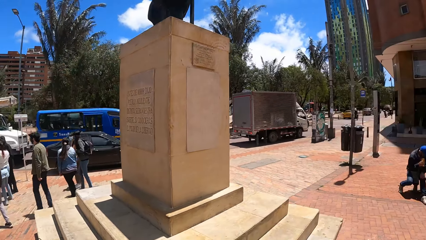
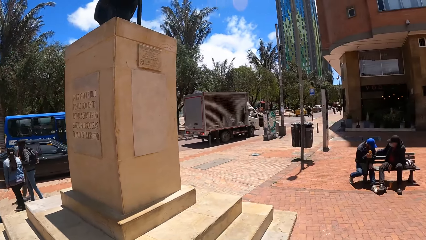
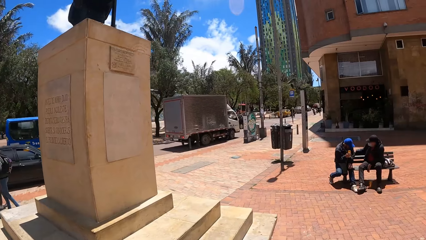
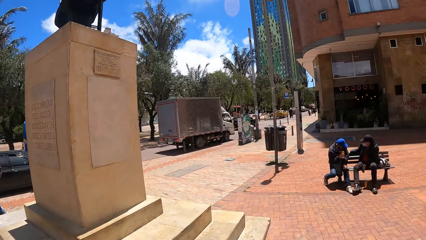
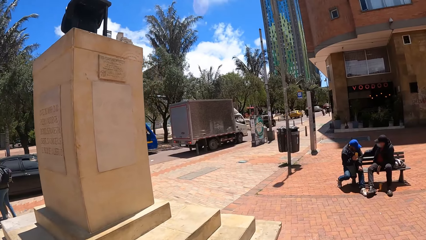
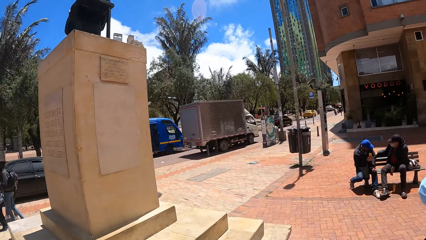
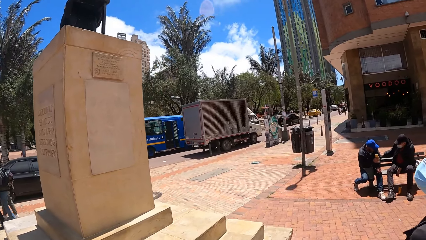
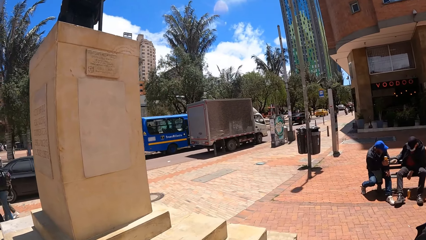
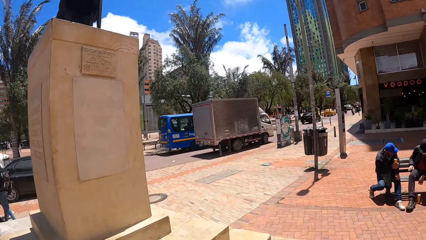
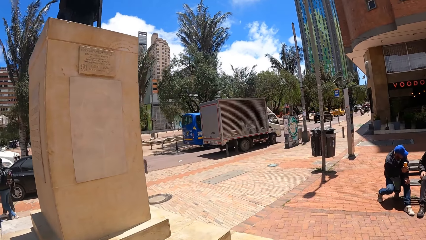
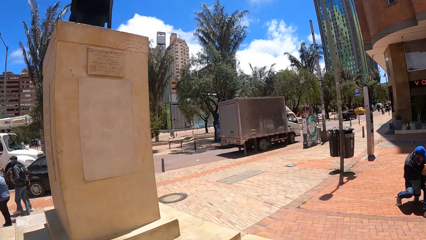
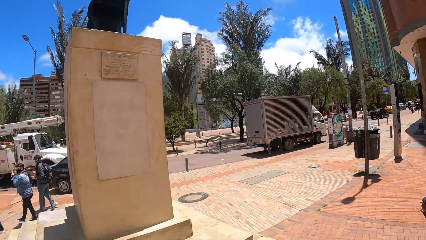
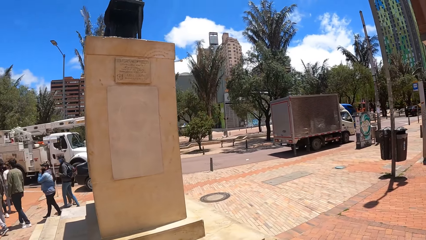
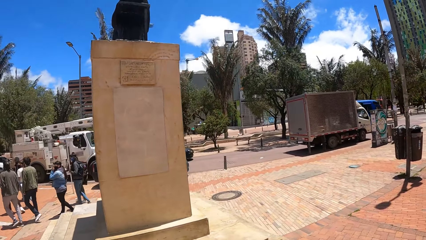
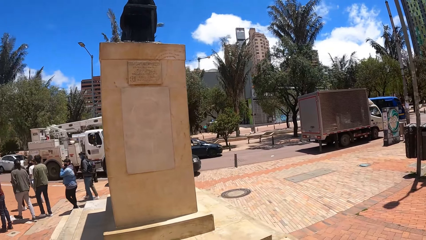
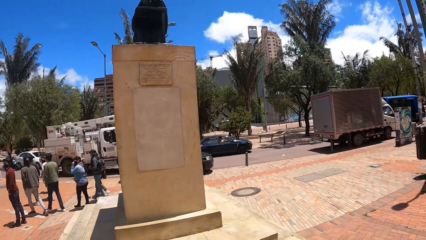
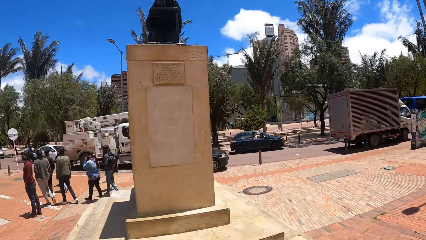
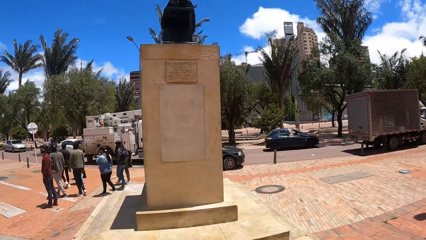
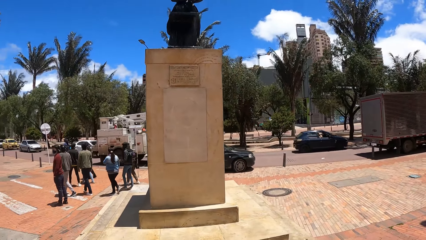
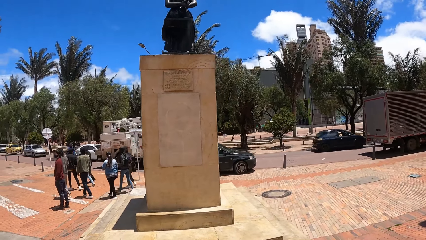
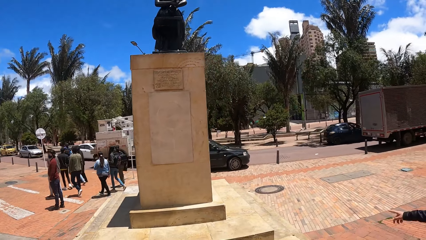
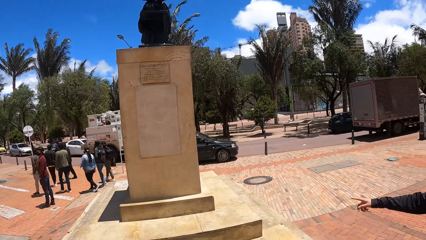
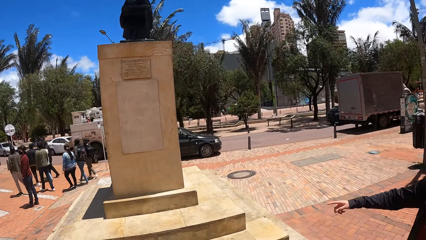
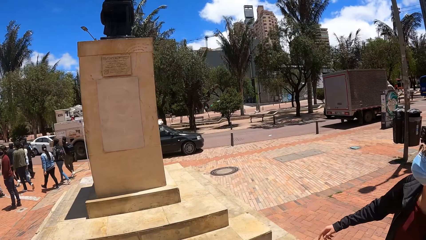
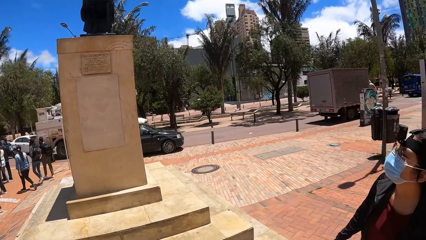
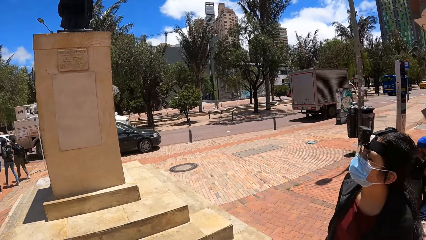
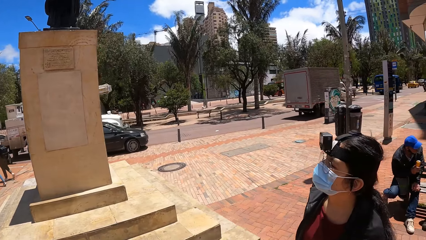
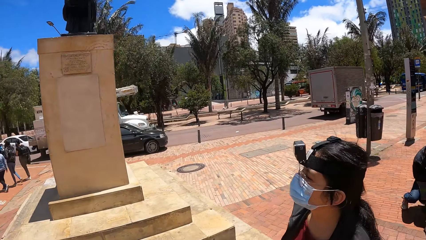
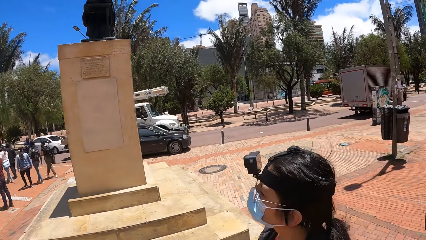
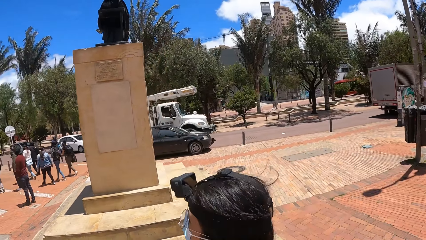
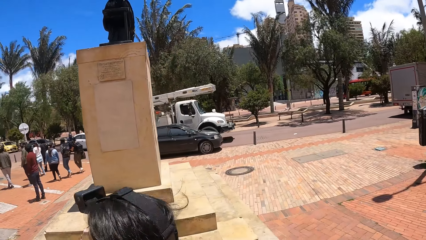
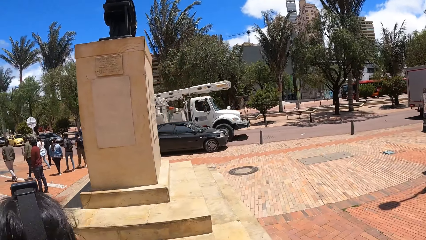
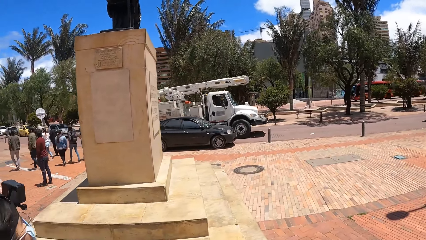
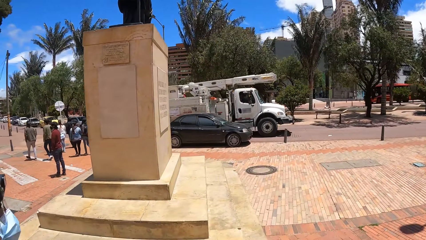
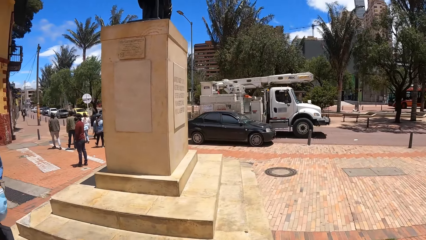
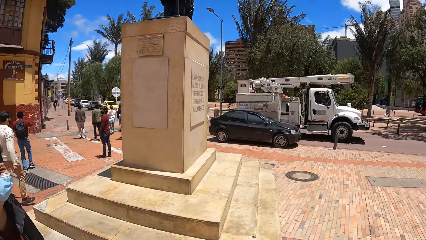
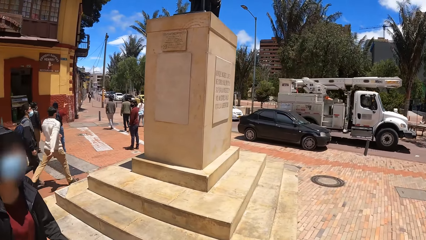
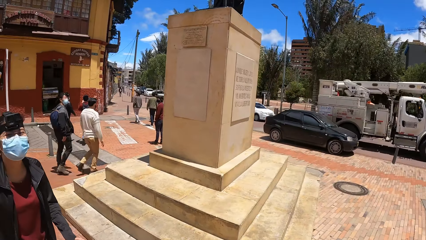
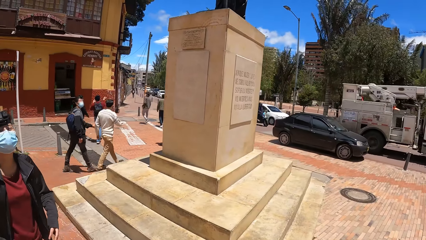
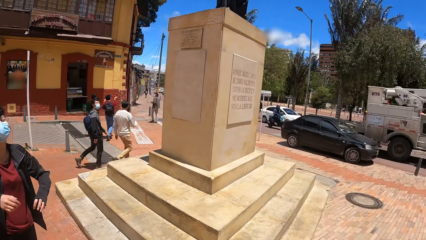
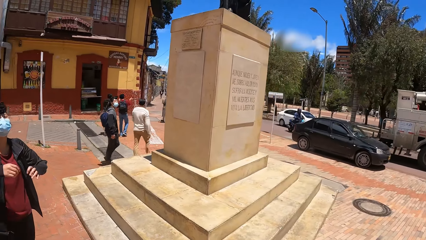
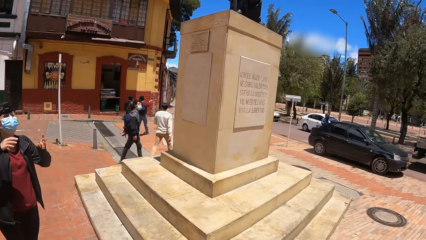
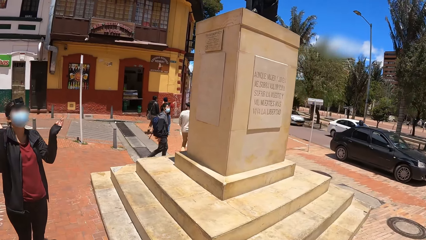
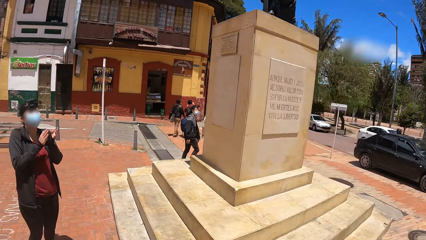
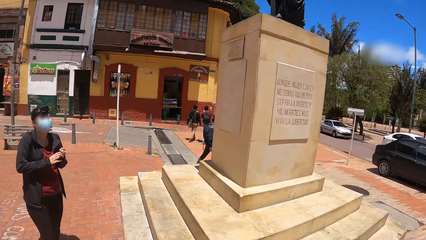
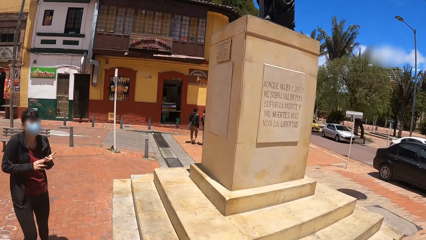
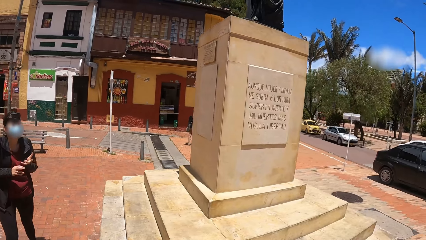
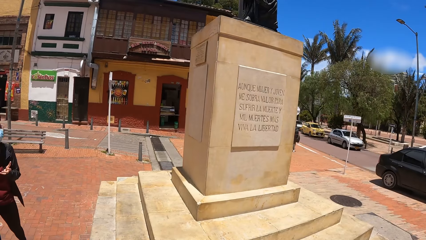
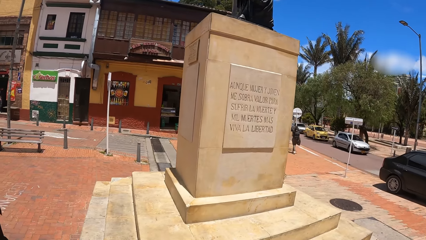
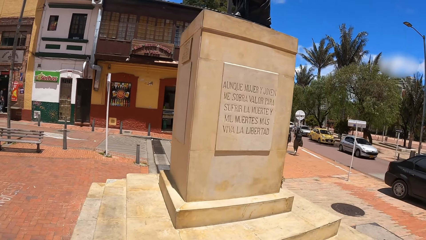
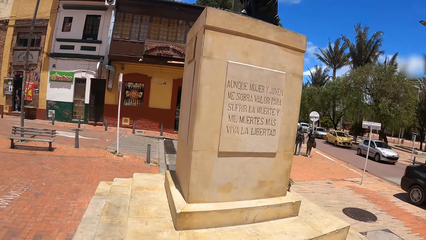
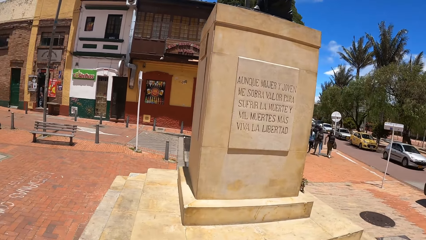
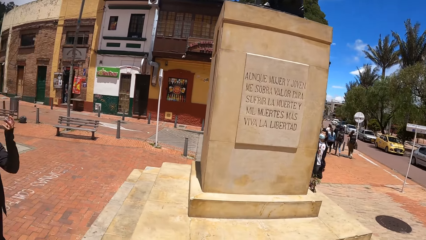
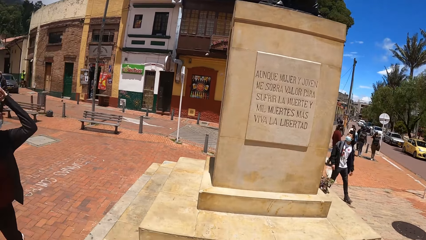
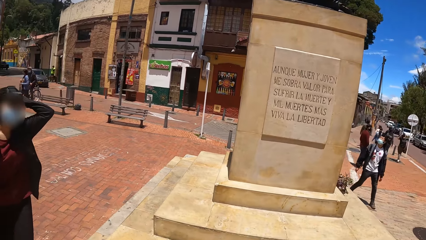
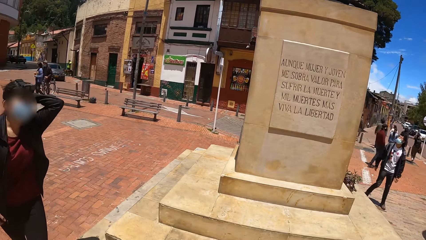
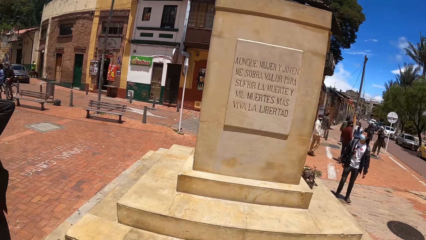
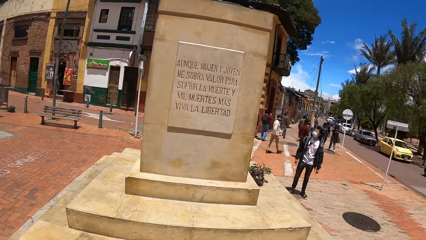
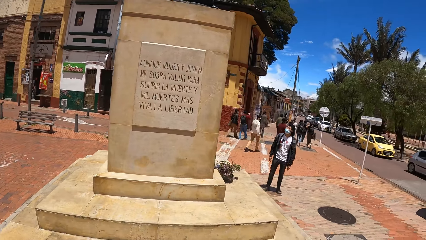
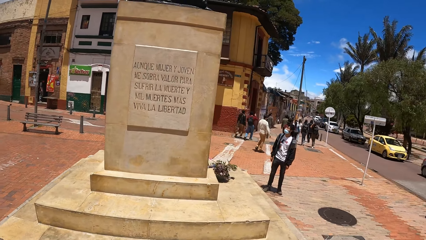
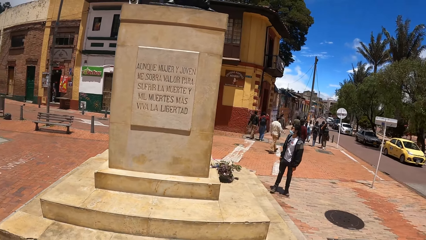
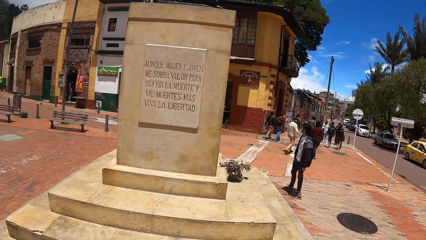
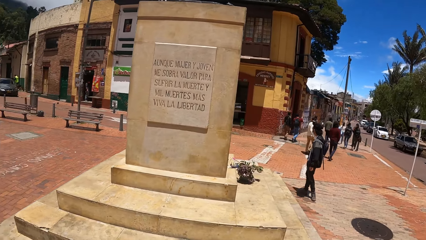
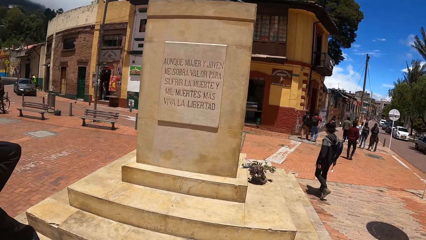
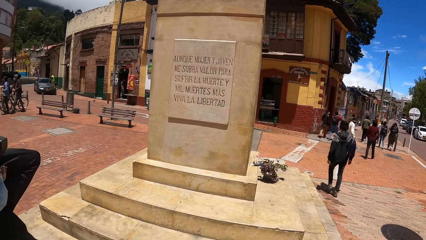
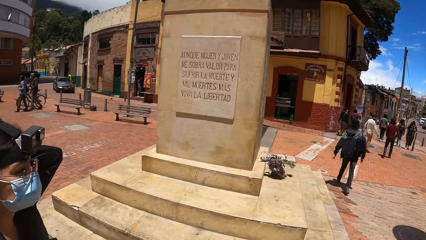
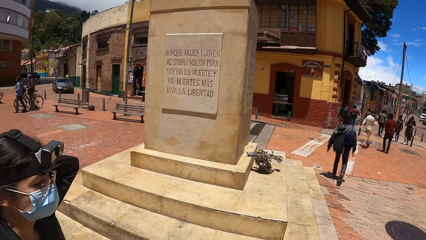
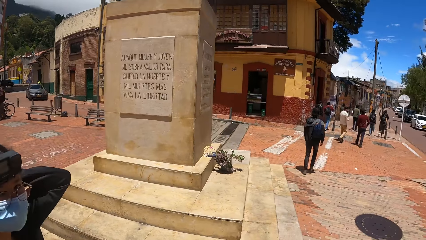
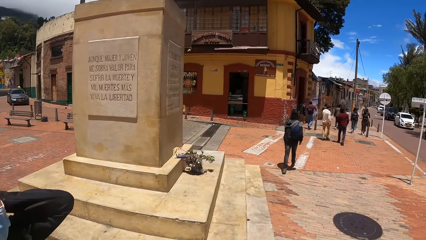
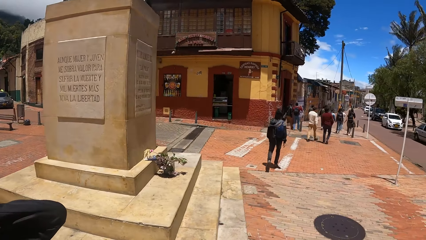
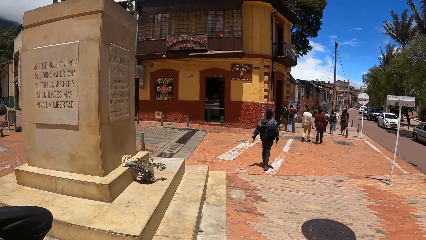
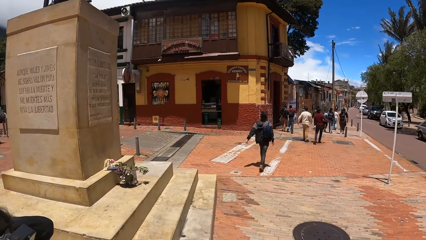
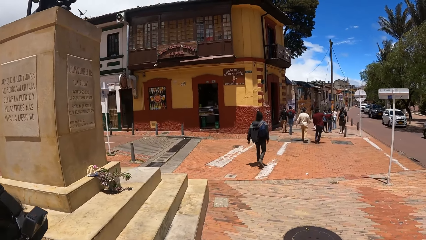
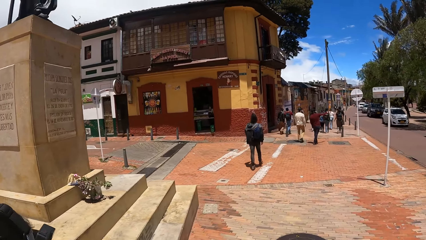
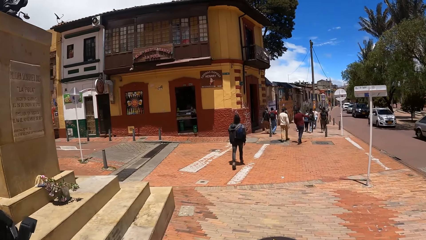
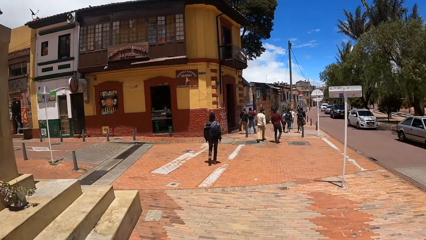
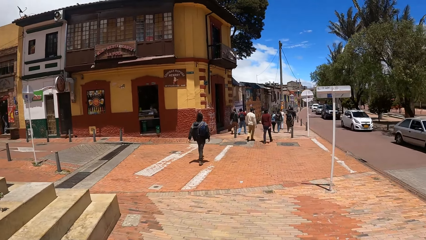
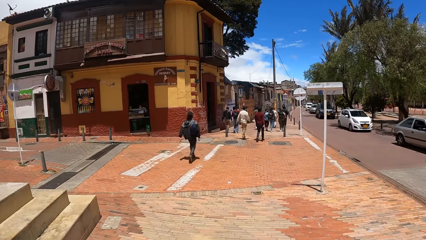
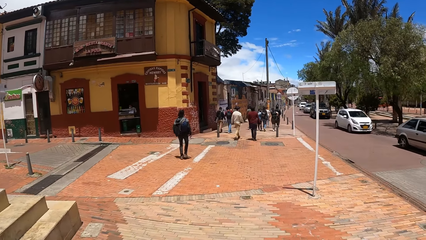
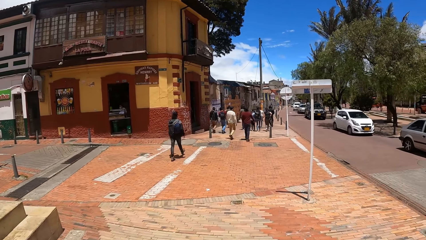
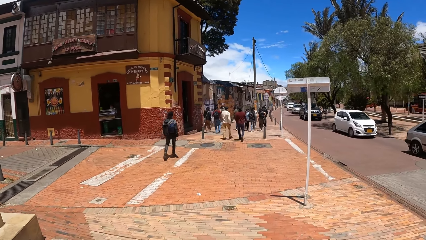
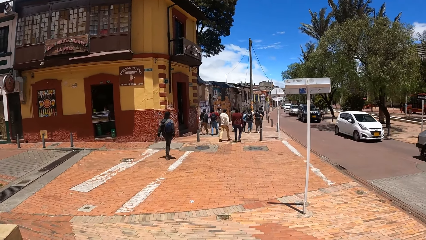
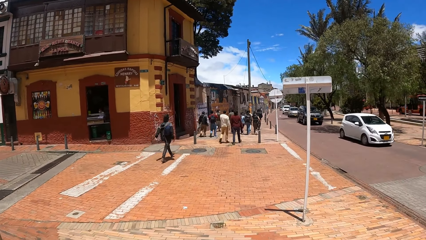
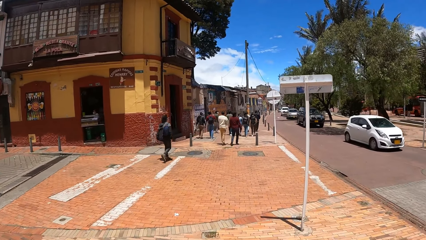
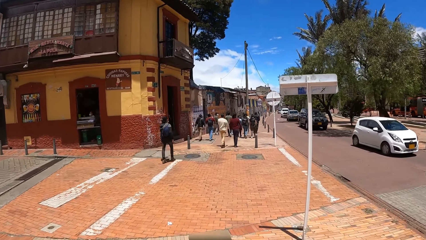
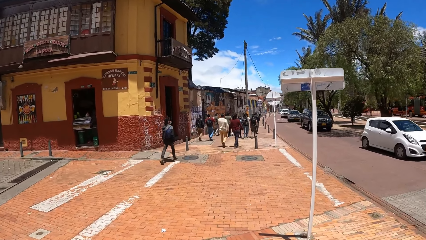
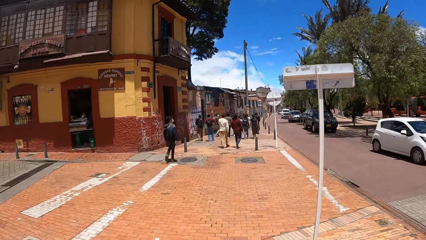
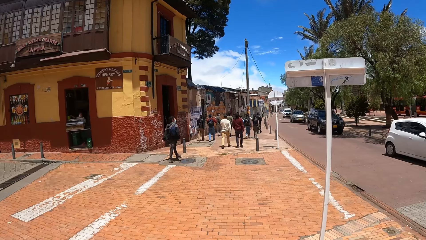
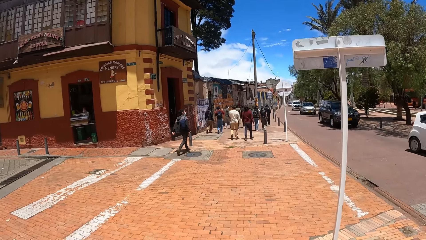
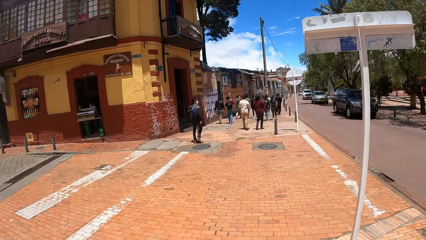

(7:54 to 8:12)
The camera wearer turns right. They walk forward. They turn left. They look at the monument with a statue. They look right. A woman converses with the camera wearer. The camera wearer walks right. The woman converses with the camera wearer. The camera wearer looks forward. They walk right. They read on the monument with the statue. They converse with the woman. They walk forward.
